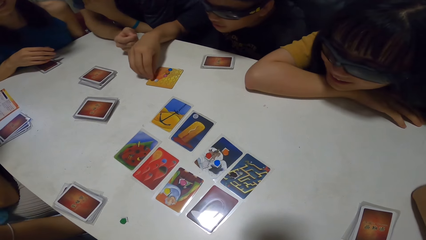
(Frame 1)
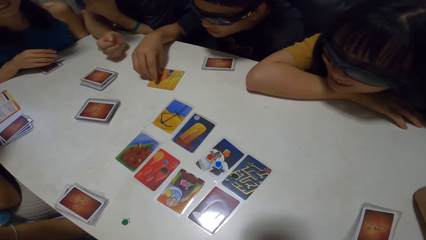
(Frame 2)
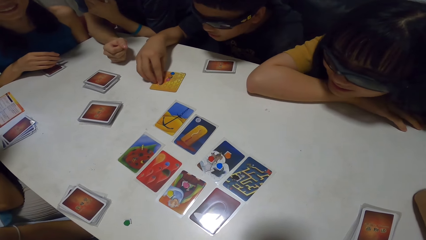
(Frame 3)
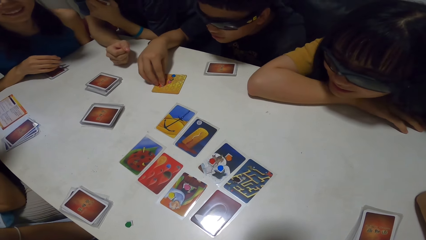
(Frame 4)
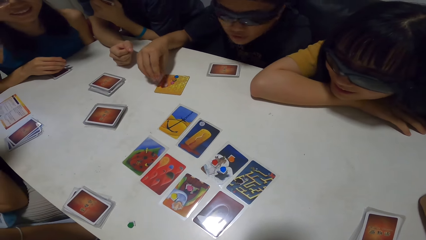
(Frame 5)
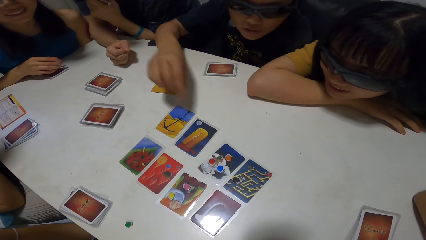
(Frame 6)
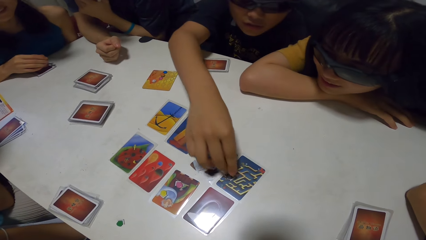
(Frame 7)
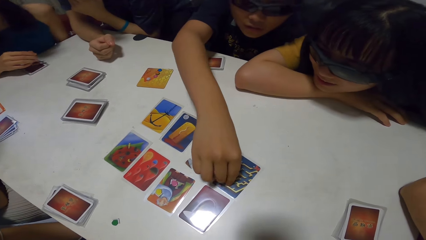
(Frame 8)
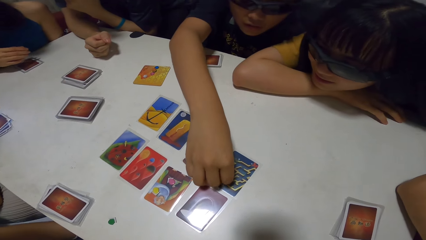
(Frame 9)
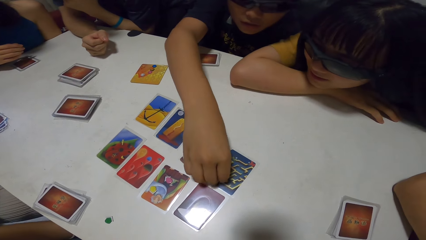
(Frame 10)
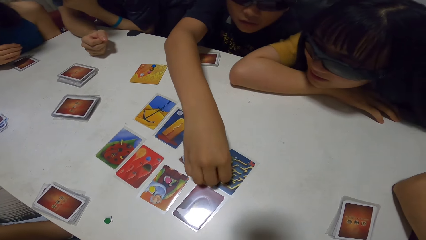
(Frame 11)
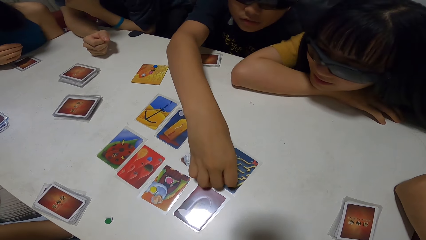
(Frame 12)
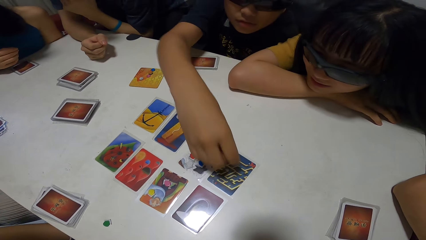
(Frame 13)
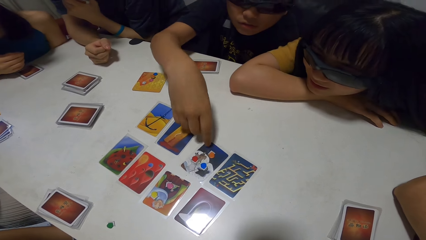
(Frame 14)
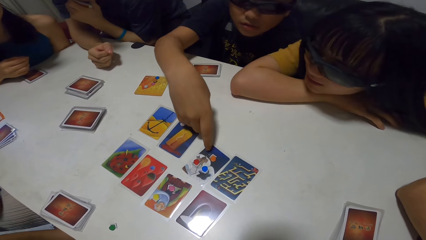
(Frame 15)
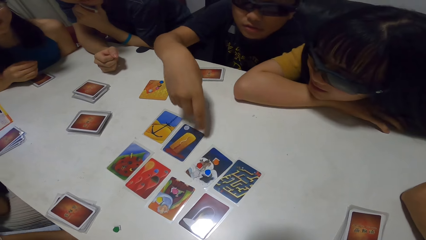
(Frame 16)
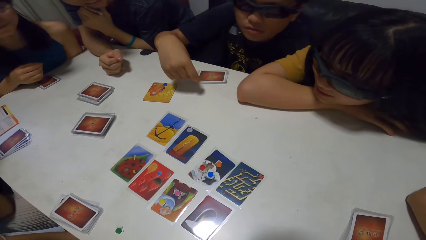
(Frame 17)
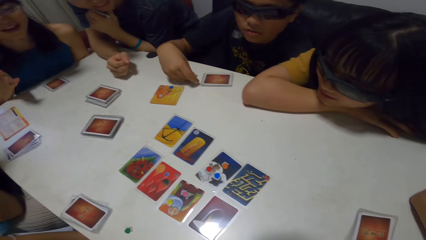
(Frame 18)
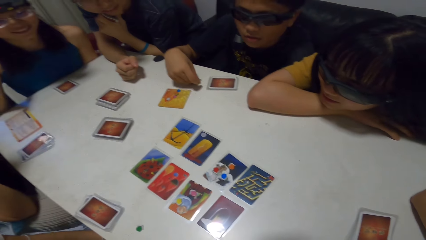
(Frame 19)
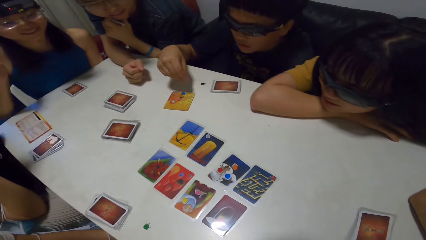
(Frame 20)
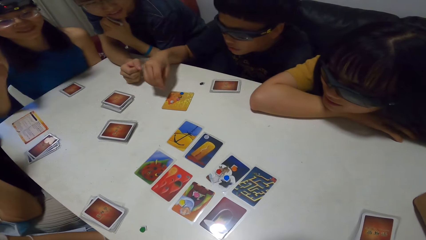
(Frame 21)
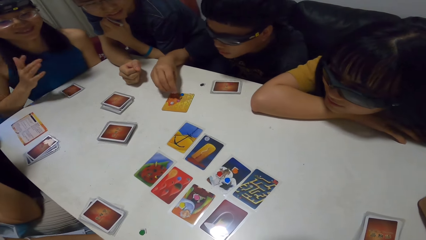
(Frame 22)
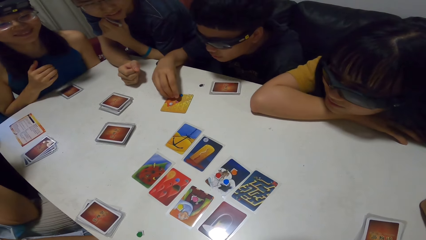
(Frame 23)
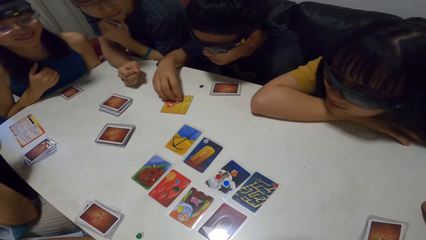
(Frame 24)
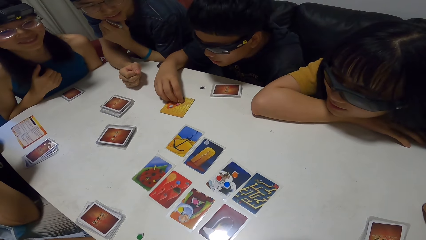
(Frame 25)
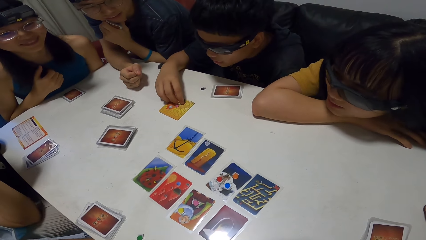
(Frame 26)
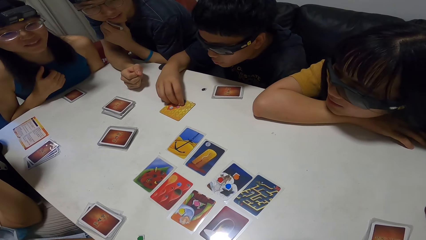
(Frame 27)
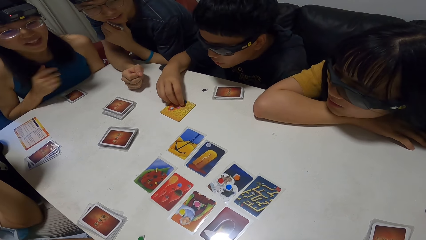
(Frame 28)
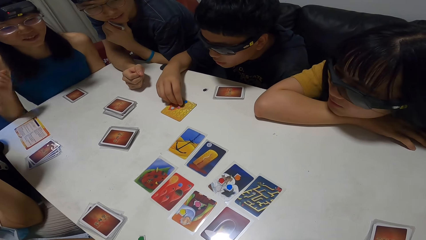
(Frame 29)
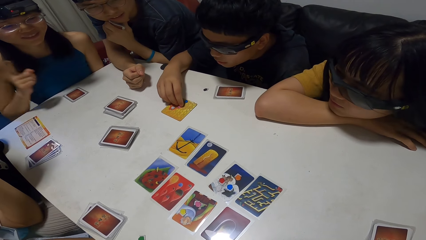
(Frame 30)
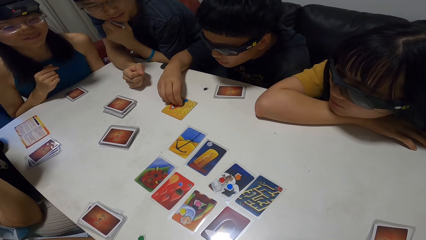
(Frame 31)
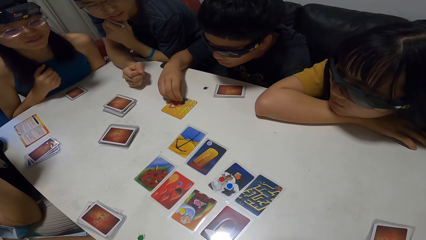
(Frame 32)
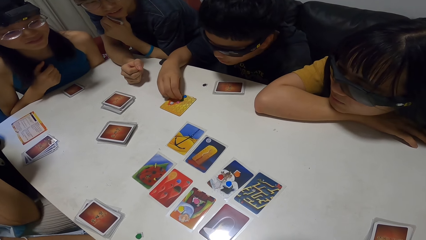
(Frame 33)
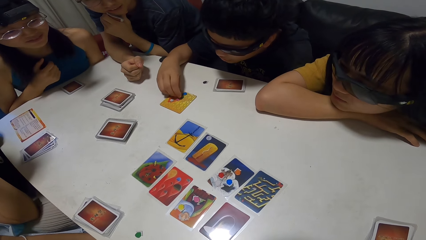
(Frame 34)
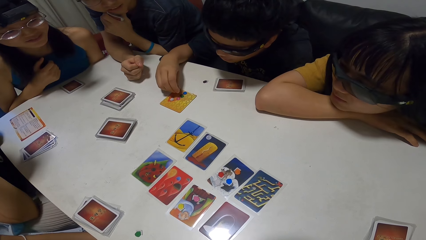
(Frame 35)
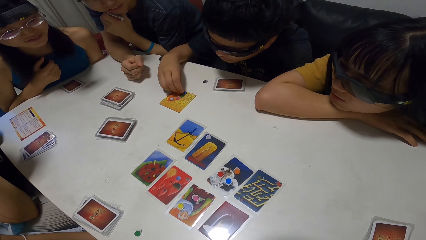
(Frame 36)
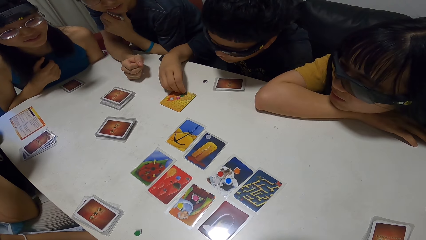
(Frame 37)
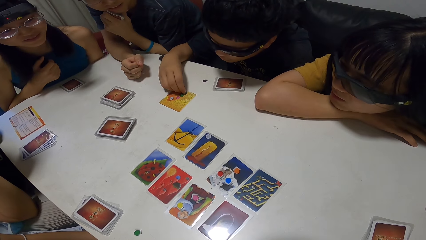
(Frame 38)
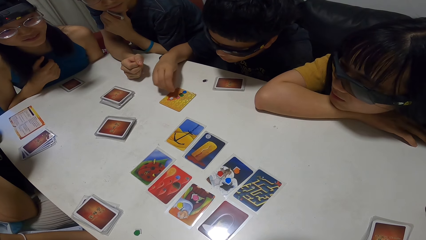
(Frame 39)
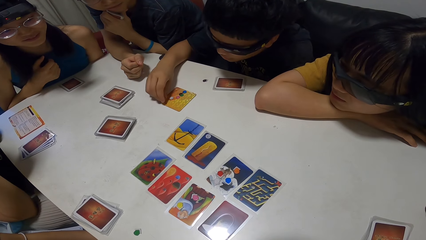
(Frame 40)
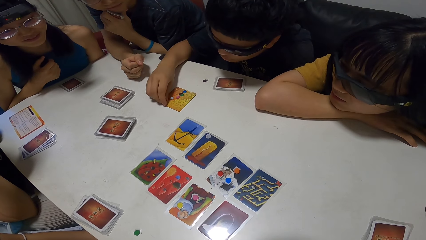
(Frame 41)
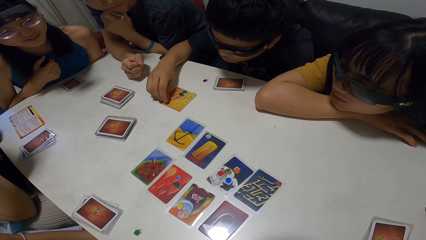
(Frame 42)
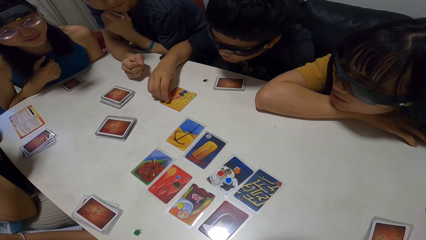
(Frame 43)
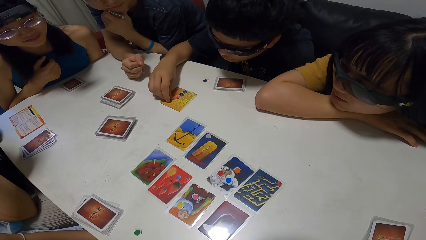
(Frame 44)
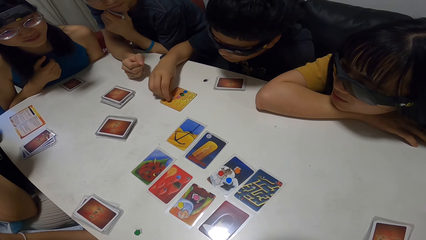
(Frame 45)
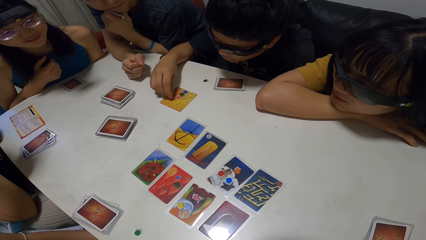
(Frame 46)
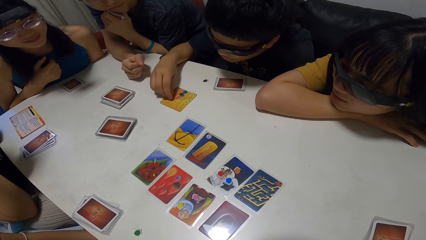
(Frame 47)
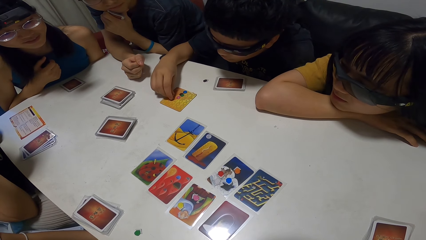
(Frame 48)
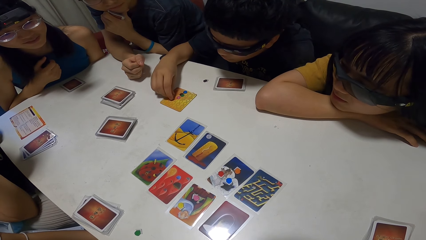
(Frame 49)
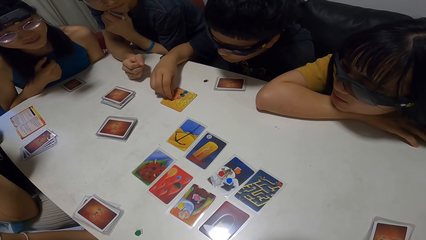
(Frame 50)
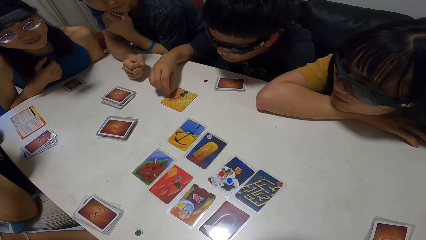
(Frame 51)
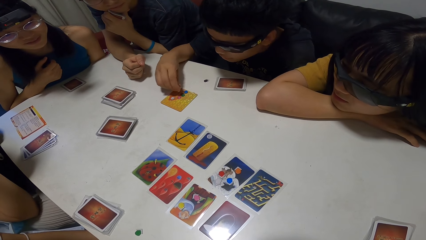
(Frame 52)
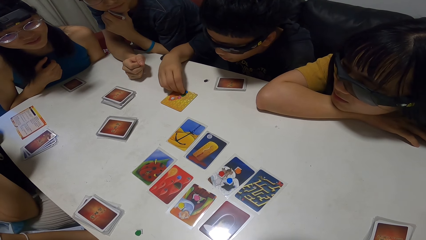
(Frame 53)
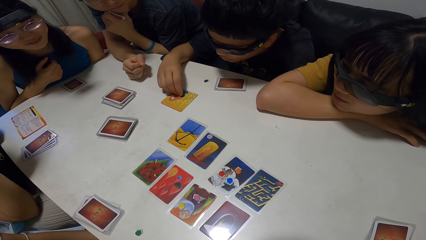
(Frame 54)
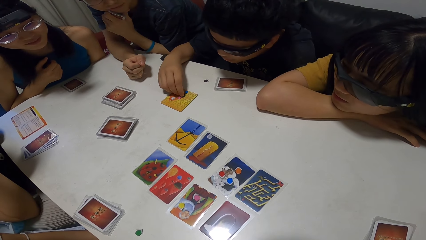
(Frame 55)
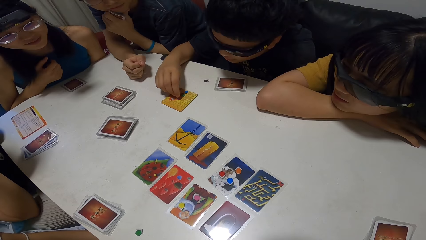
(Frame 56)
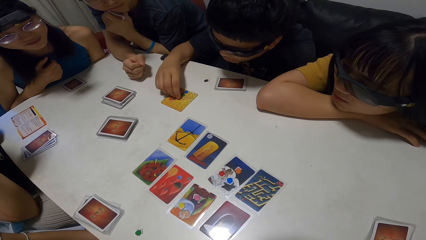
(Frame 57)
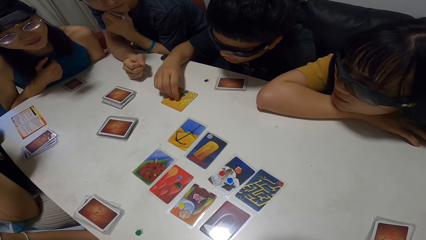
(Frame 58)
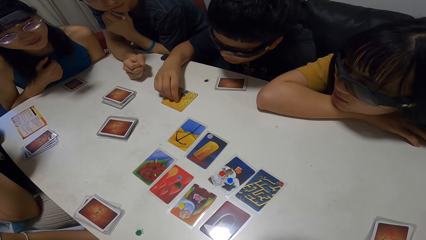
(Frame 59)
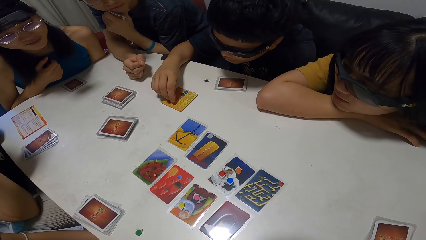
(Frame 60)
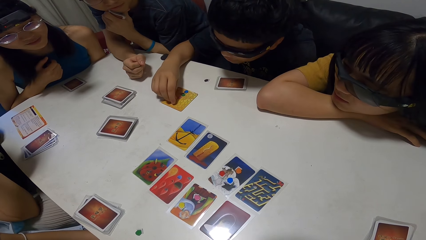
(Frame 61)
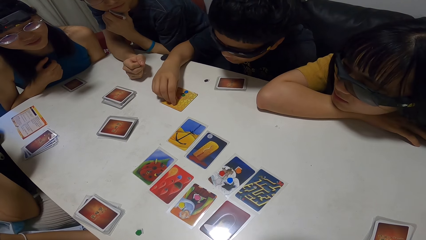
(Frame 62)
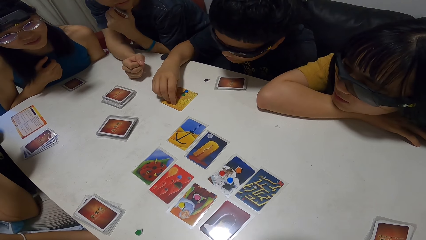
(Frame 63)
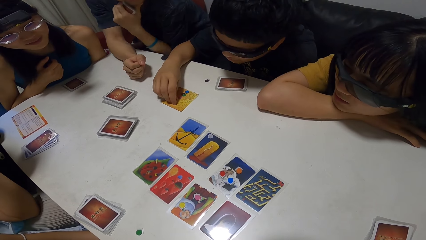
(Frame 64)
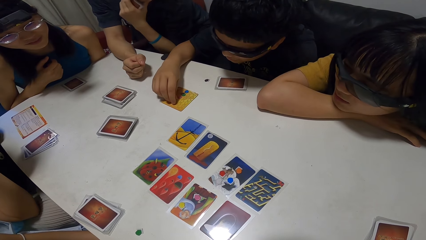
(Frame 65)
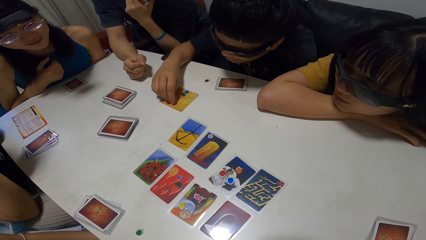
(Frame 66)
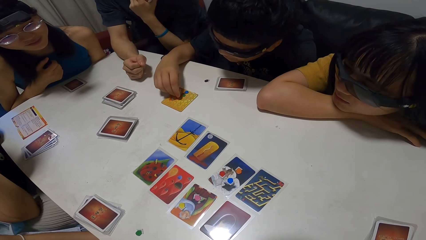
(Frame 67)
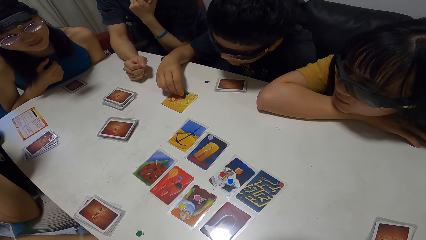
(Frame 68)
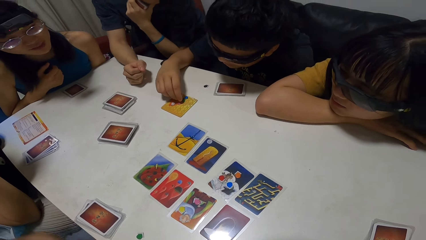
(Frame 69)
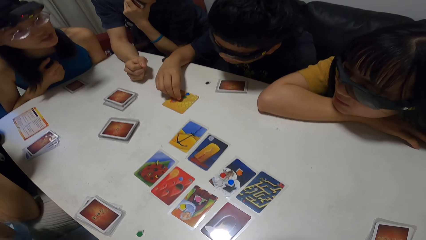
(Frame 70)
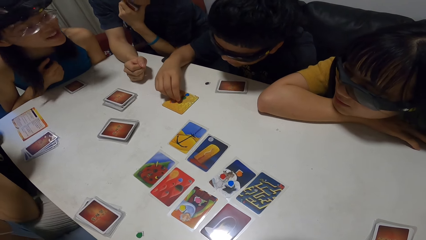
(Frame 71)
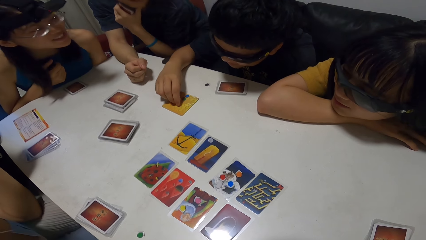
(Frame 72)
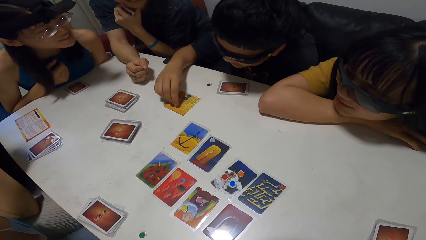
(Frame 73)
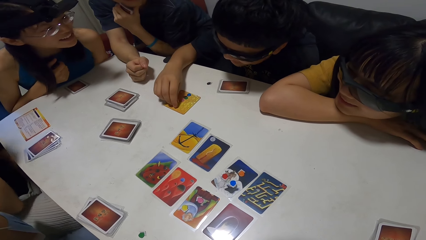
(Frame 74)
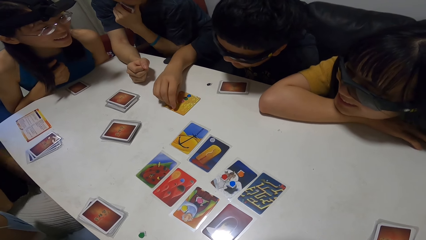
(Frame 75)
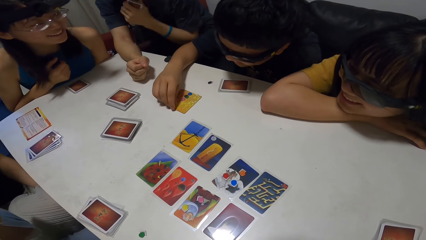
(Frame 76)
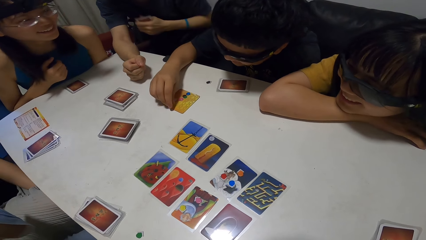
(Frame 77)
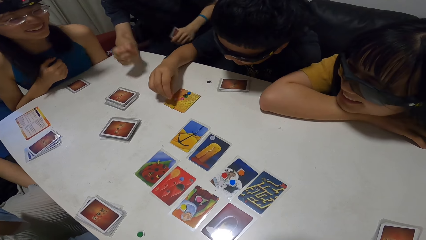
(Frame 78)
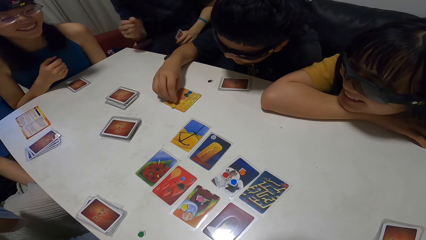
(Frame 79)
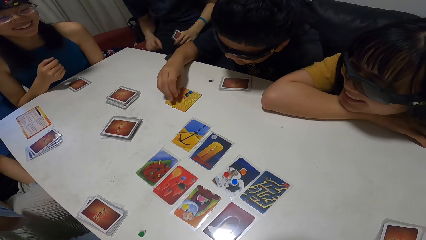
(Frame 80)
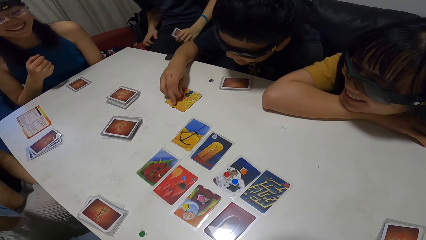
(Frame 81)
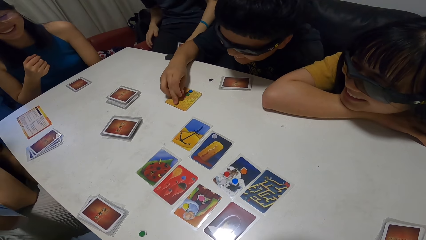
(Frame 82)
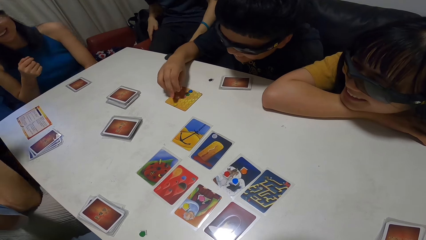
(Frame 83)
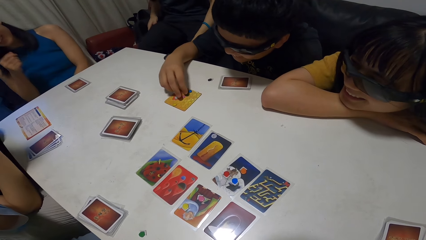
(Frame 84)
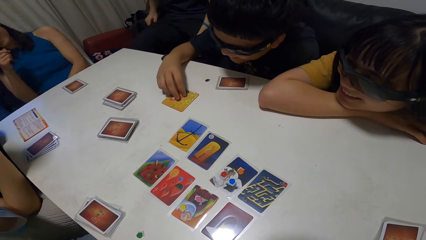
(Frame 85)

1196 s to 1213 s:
A man touches the chips on the score board on the playing table with his right hand. The man picks up the black jigsaw from the fourth playing card on the table with his right hand. The man touches the first playing card on the table with his right hand. The man drops the black jigsaw on the playing table with his right hand. The man rearranges chips on the score board on the playing table with his right hand.
